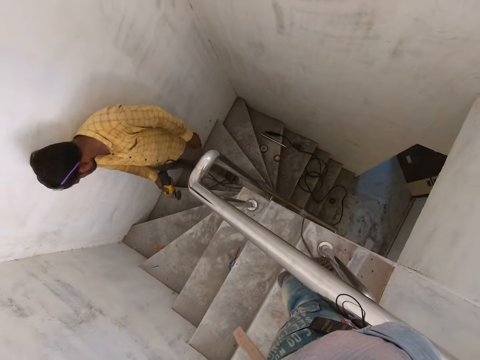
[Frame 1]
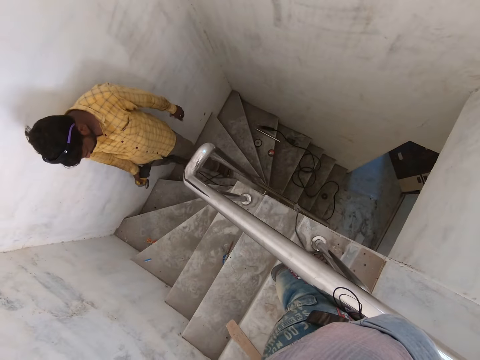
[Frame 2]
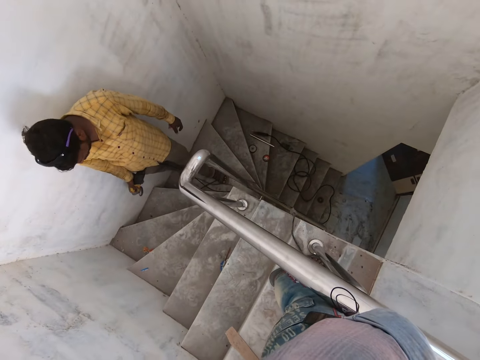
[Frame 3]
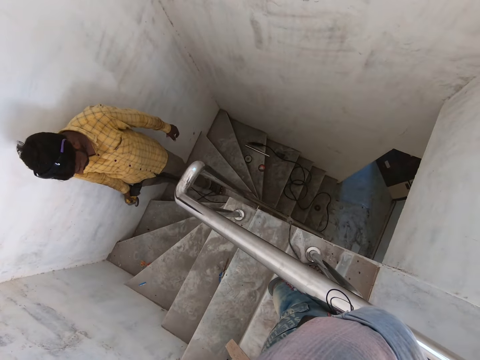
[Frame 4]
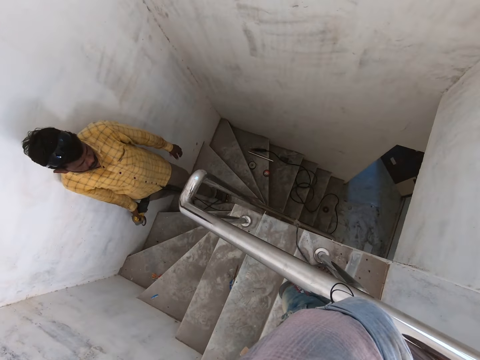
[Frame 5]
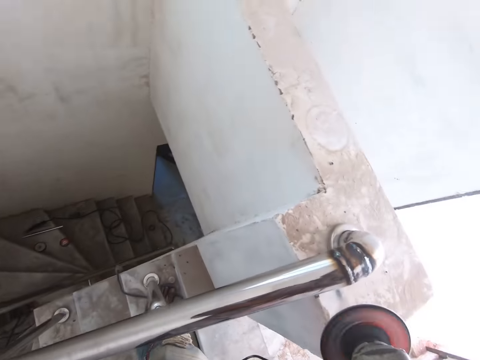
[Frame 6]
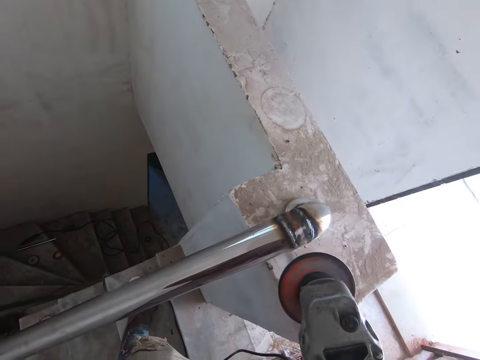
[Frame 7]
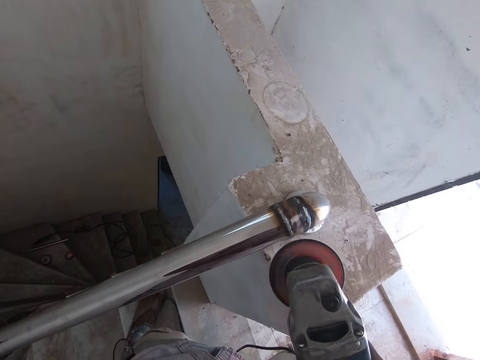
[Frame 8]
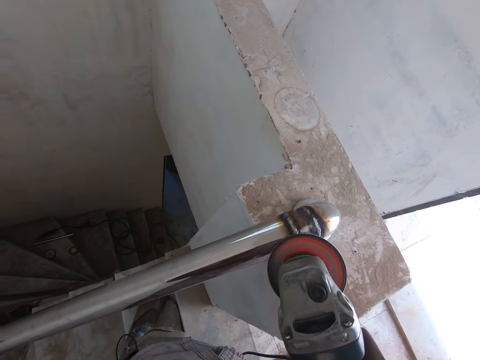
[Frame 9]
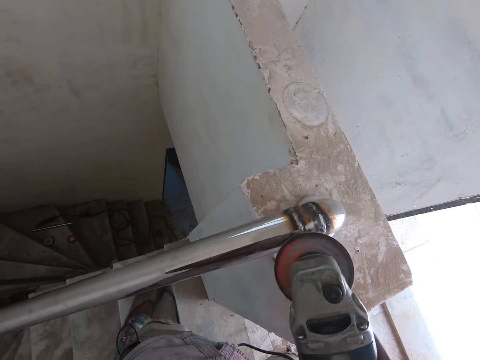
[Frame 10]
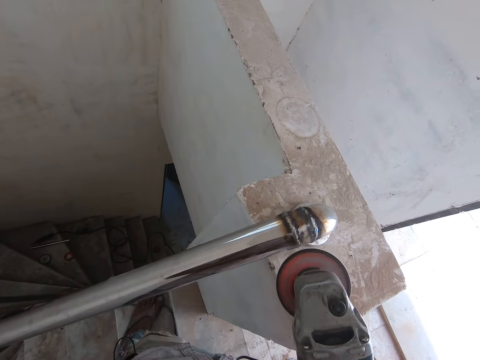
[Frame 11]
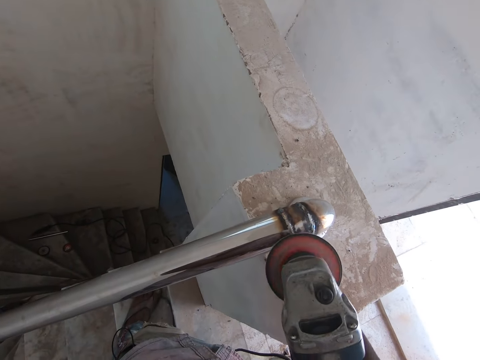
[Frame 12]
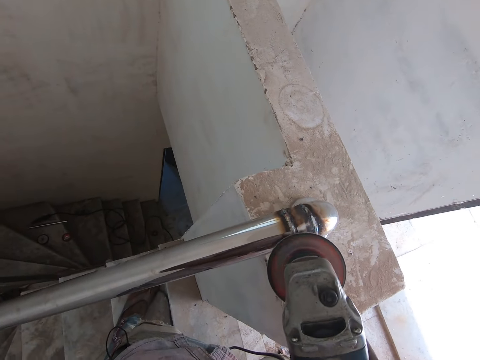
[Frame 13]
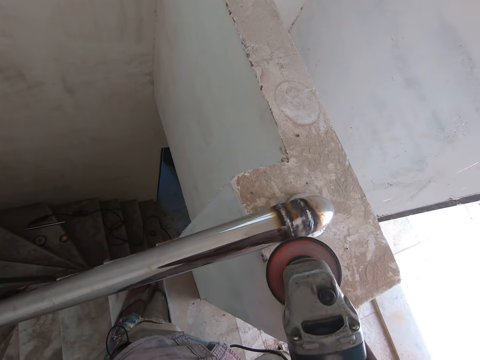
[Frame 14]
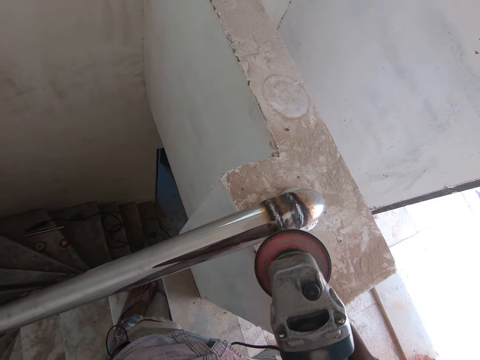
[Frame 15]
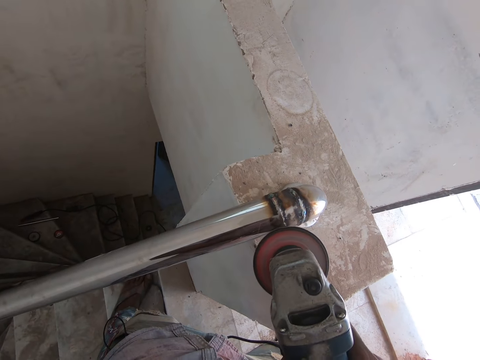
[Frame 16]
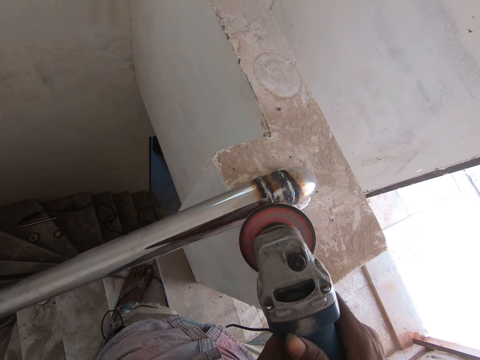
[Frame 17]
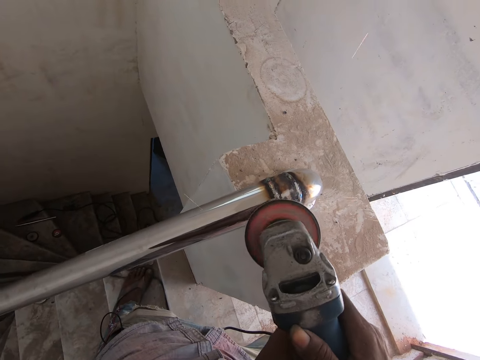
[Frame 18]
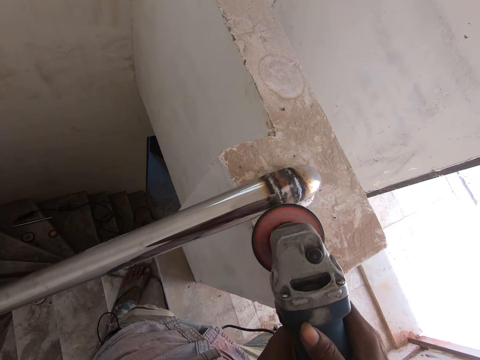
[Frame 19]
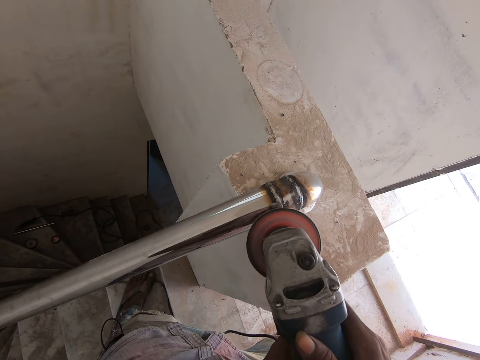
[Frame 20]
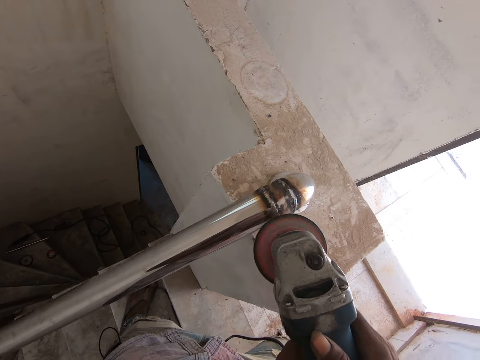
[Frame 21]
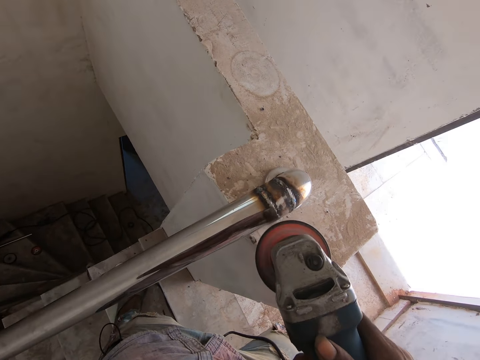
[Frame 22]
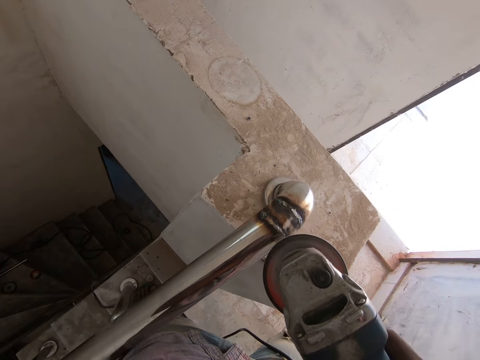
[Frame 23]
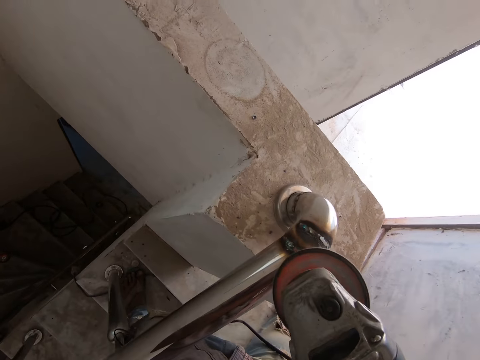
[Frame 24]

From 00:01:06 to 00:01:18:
The camera wearer looks around the built house. They sand the iron rod or handrail with the angle grinder in both hands. They grind the handrail with the grinder.

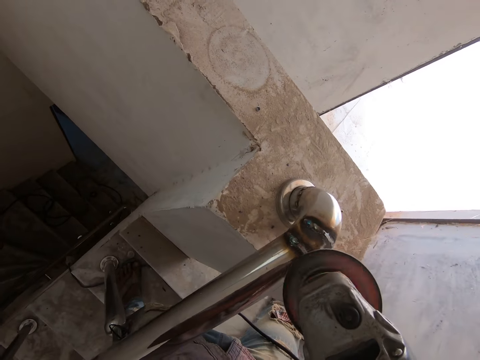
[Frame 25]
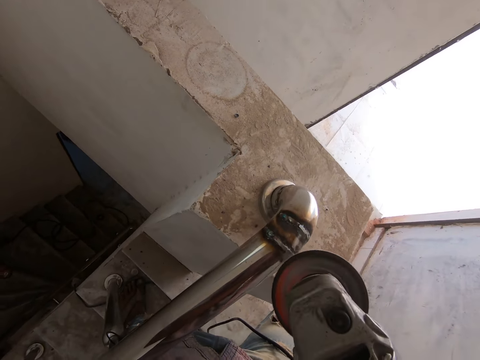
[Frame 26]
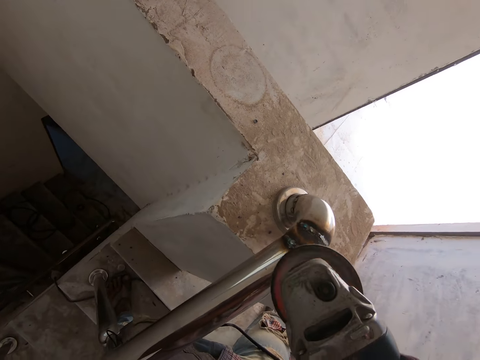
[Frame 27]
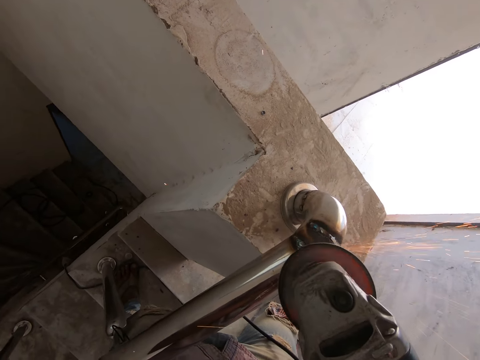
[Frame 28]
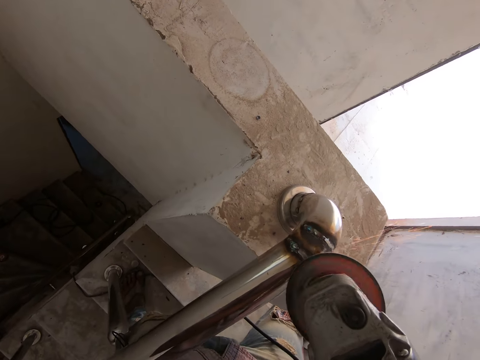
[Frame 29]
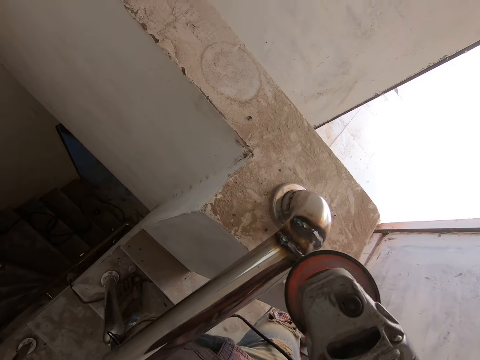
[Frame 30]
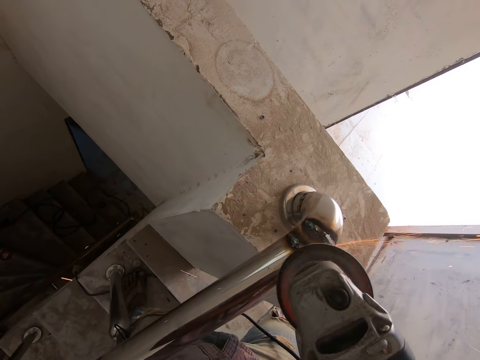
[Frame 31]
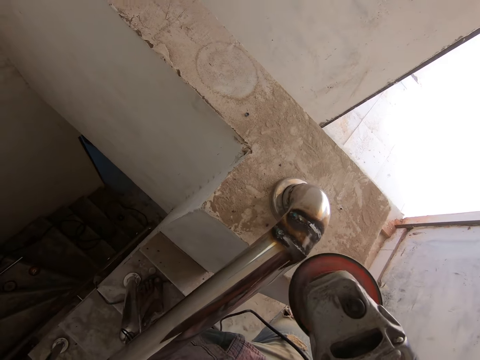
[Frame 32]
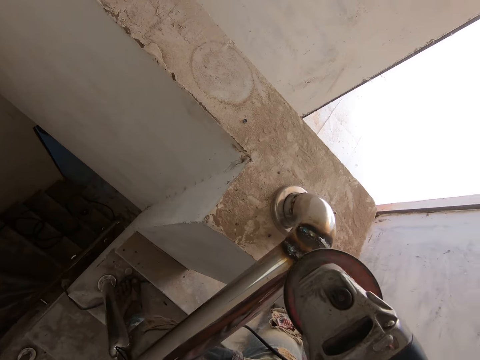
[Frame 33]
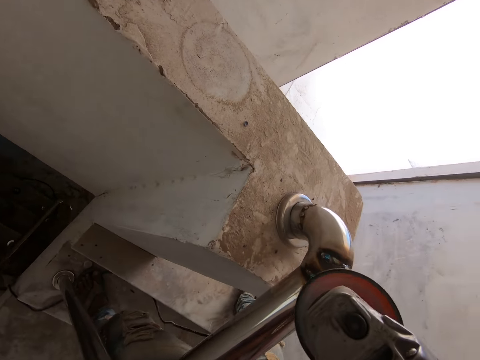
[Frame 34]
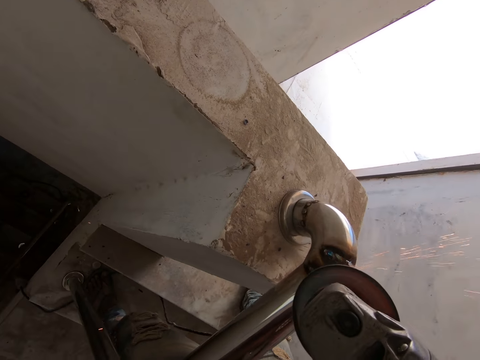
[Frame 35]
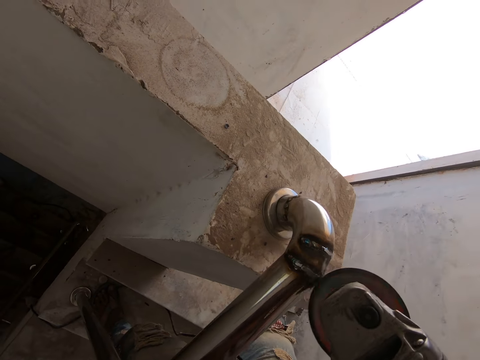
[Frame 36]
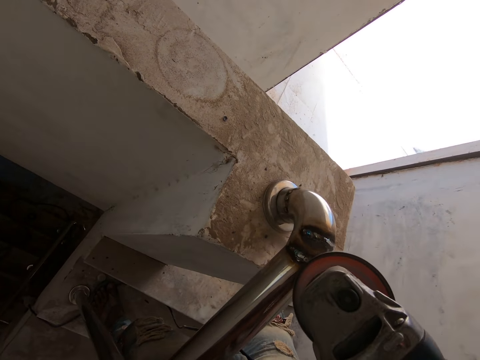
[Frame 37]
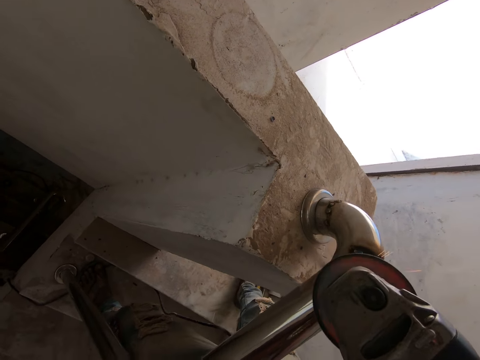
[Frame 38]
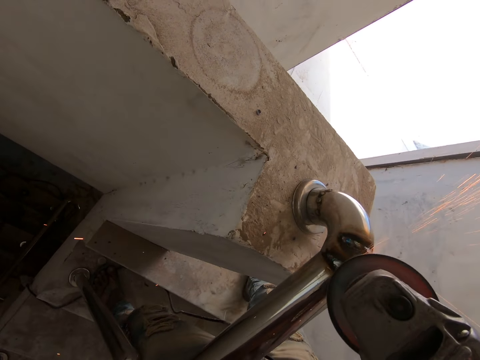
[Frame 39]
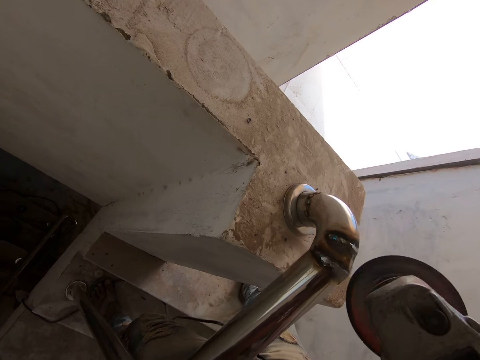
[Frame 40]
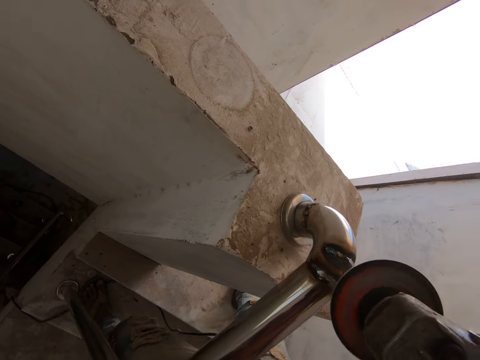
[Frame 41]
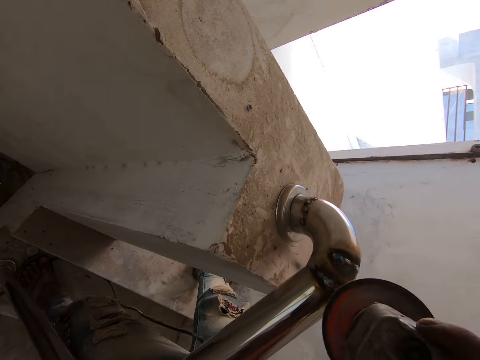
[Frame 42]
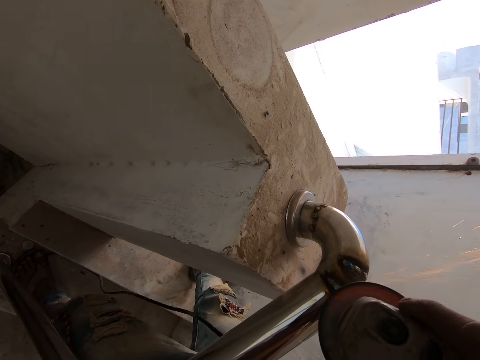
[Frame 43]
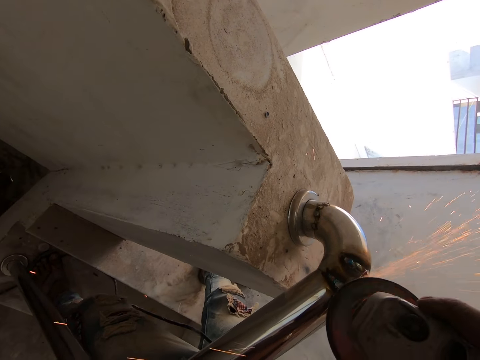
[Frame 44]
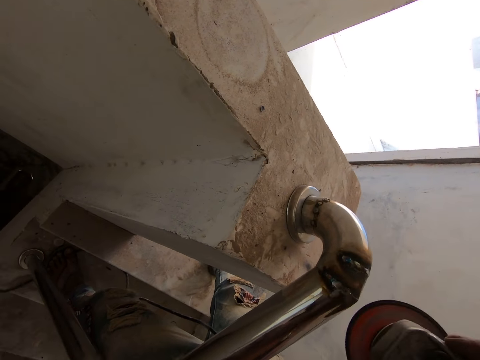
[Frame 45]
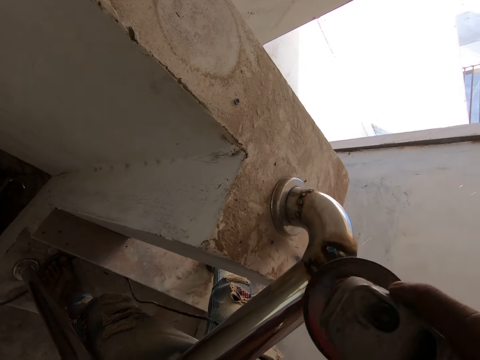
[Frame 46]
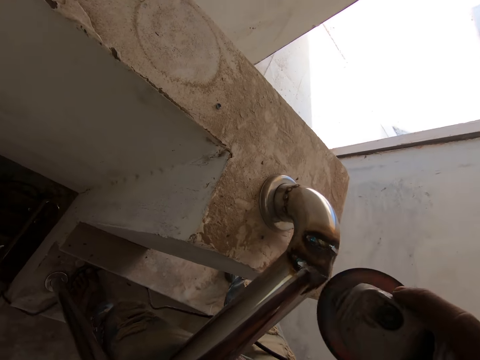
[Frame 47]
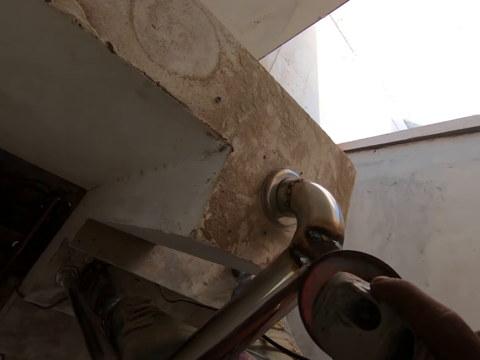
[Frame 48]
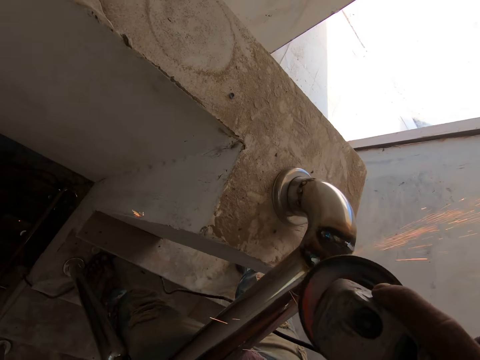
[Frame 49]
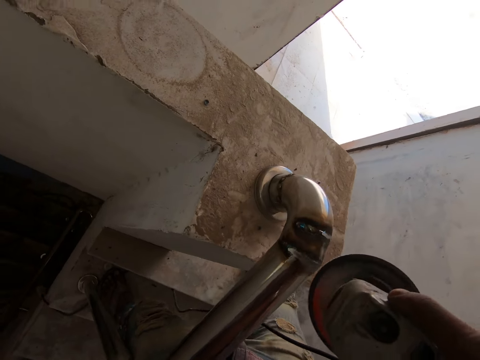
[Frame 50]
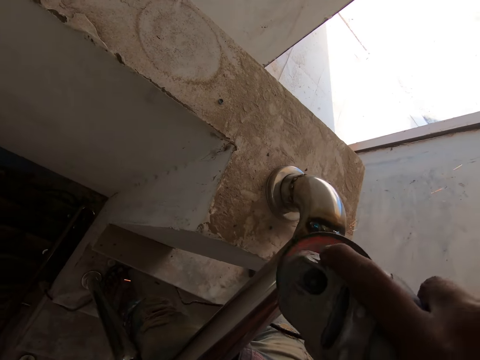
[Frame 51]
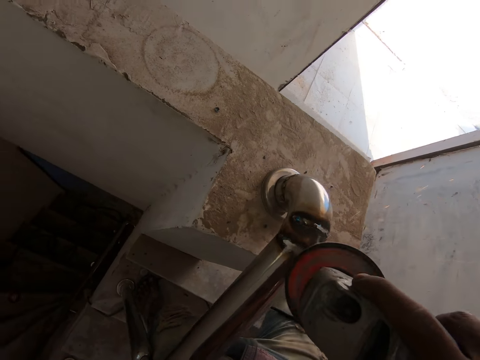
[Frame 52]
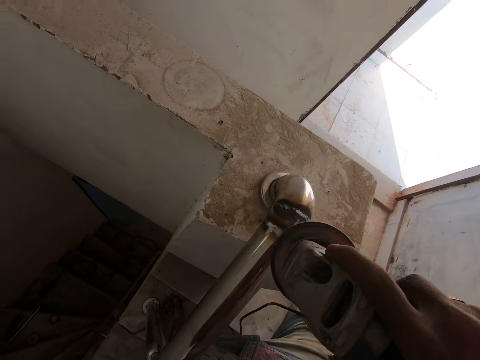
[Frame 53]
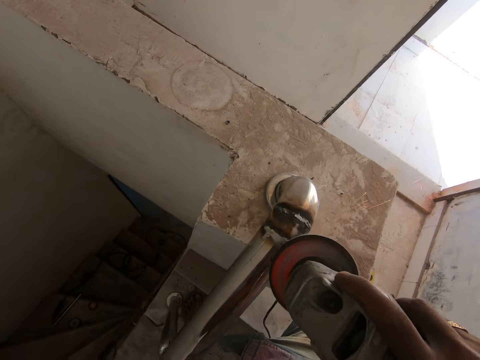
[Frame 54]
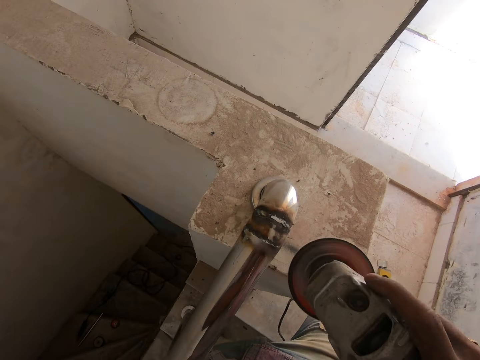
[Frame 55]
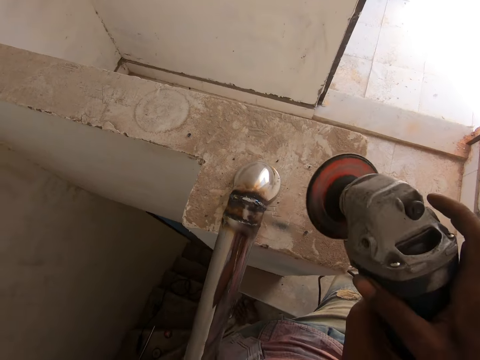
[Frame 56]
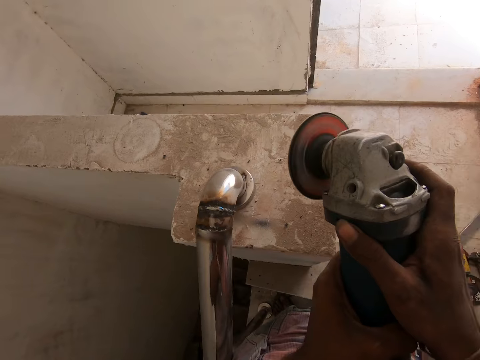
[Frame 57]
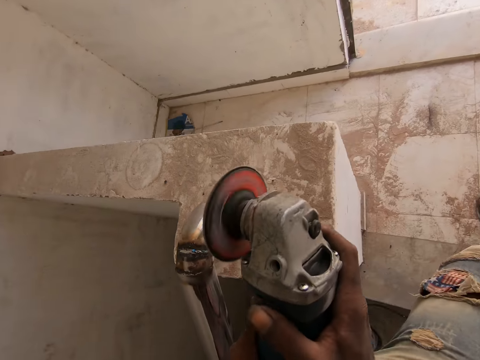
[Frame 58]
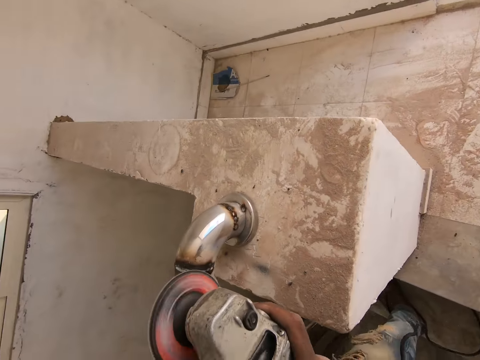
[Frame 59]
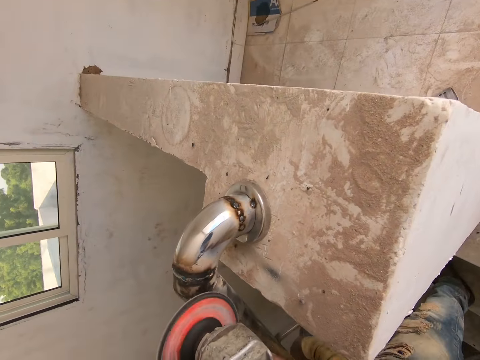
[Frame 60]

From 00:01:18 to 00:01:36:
The camera wearer grinds the handrail with a grinder repeatedly. They look around the built house.
